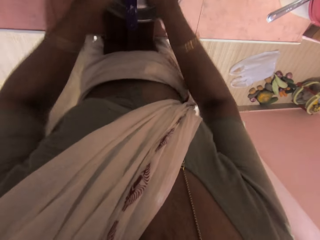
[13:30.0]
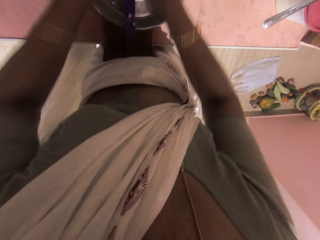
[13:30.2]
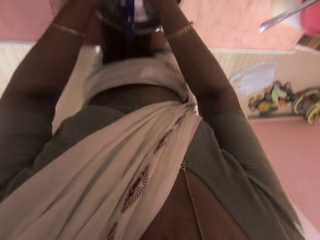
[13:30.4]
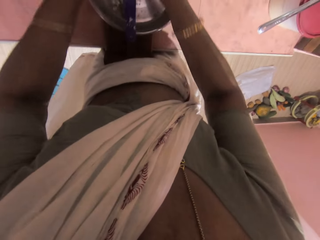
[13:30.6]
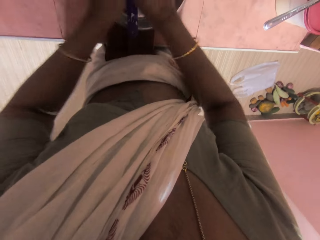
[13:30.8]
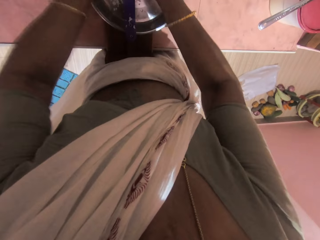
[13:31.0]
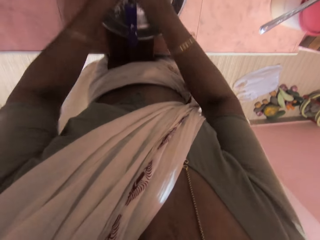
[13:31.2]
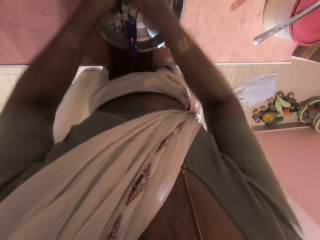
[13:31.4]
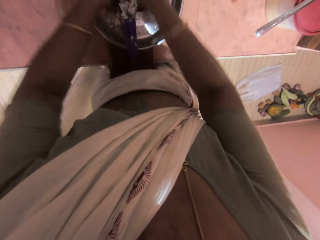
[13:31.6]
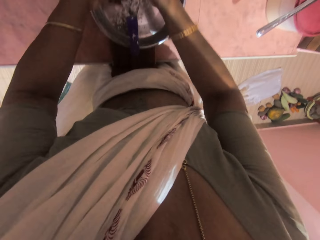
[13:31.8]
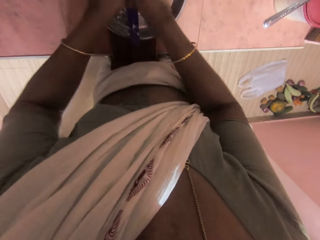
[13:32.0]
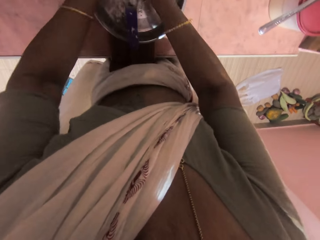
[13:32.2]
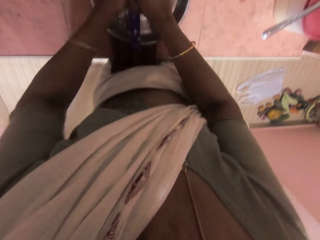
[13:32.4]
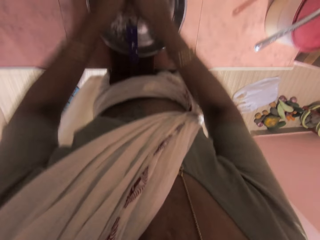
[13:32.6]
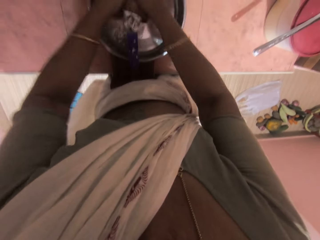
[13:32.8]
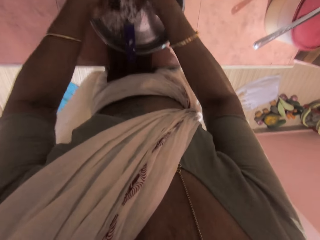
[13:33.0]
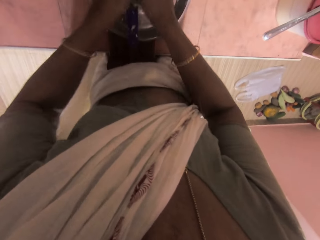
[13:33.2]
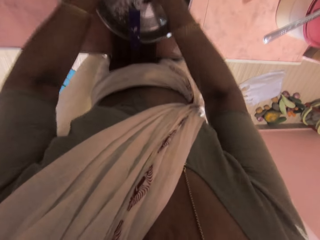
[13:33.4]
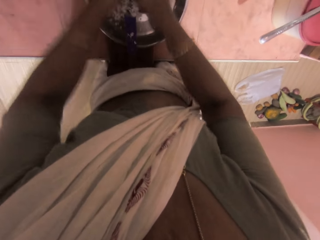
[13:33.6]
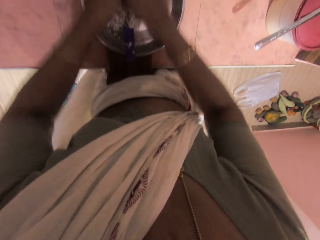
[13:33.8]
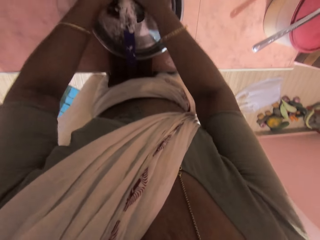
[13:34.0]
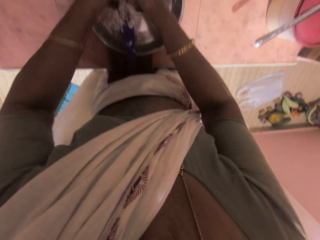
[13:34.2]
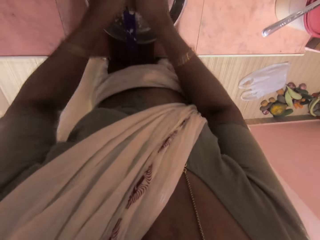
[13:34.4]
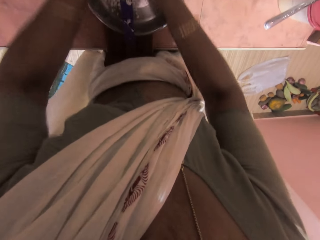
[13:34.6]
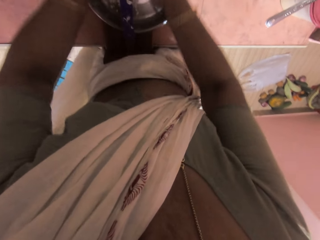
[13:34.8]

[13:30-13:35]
The camera wearer grinds the coconut on the manual grinder with her hands. She scrapes the coconut into the tray.

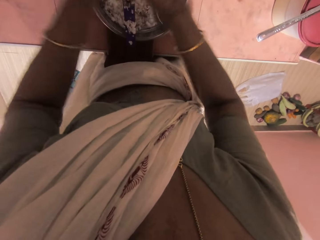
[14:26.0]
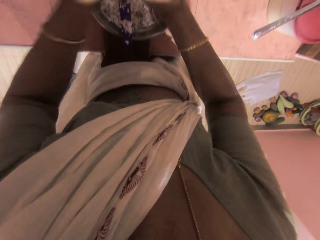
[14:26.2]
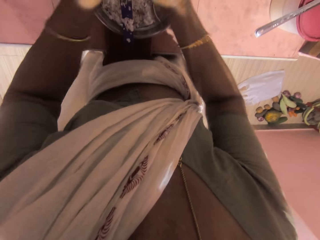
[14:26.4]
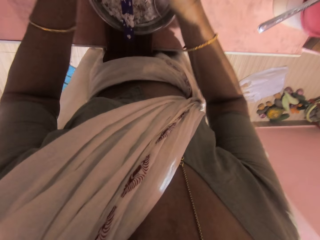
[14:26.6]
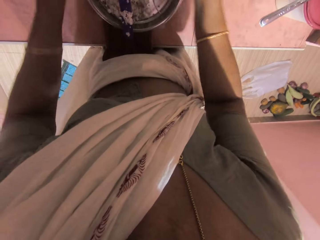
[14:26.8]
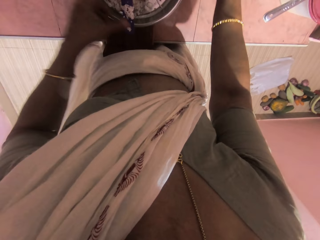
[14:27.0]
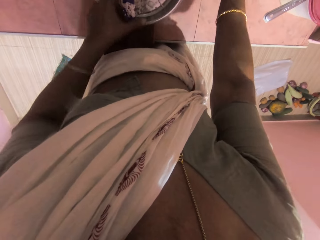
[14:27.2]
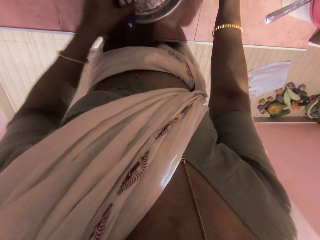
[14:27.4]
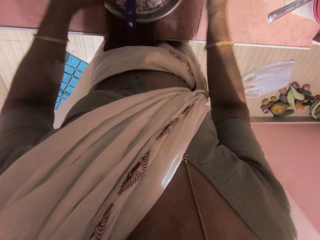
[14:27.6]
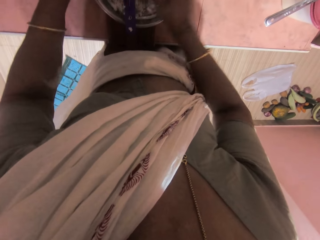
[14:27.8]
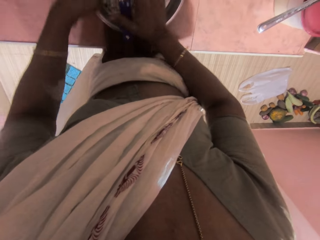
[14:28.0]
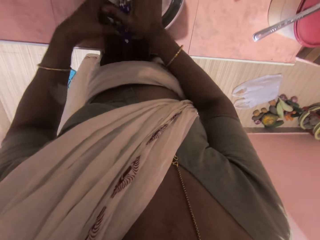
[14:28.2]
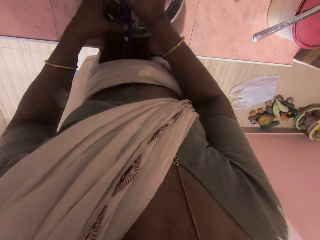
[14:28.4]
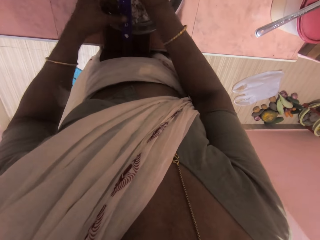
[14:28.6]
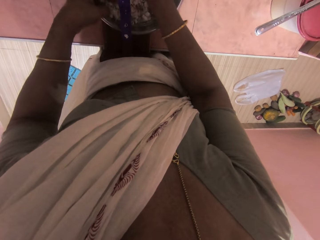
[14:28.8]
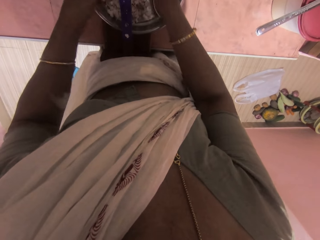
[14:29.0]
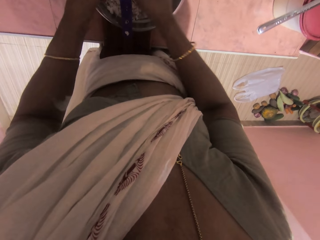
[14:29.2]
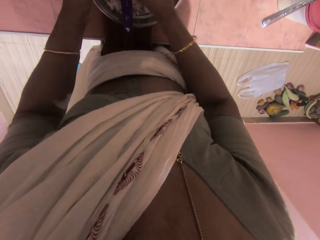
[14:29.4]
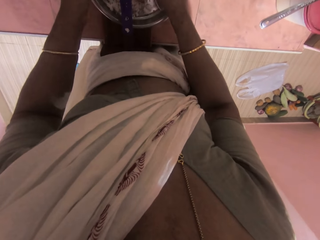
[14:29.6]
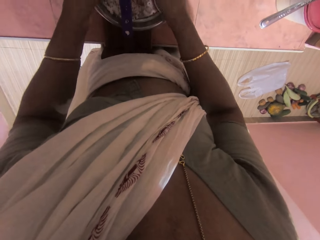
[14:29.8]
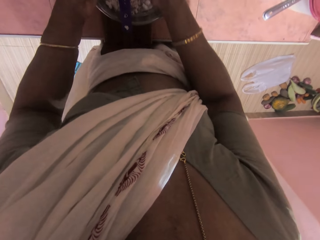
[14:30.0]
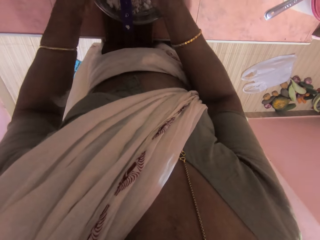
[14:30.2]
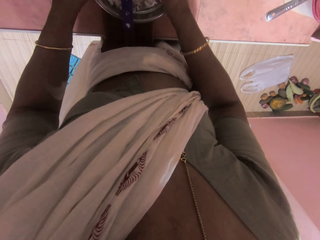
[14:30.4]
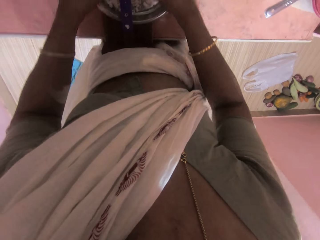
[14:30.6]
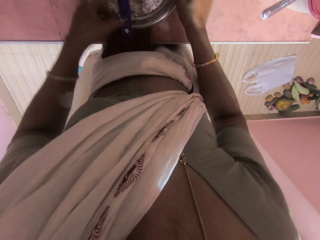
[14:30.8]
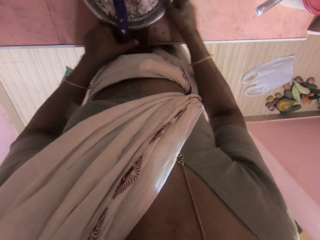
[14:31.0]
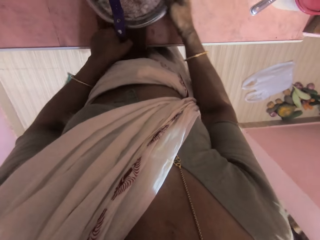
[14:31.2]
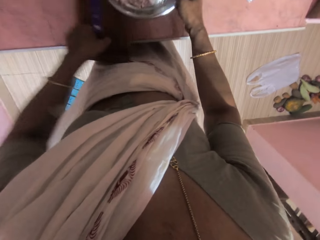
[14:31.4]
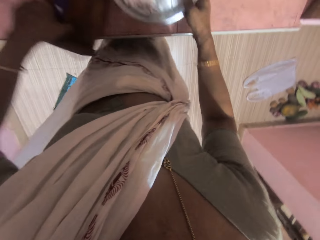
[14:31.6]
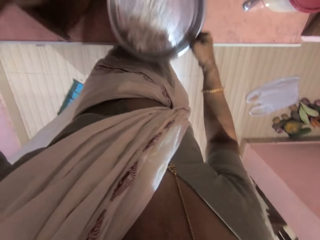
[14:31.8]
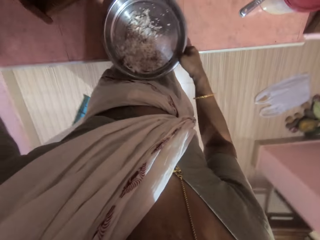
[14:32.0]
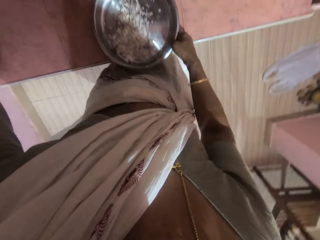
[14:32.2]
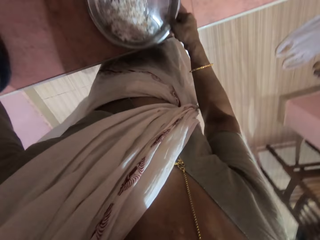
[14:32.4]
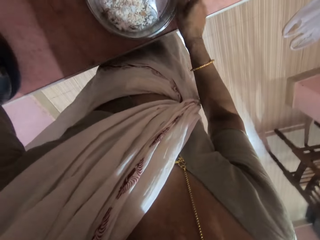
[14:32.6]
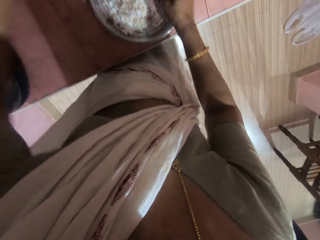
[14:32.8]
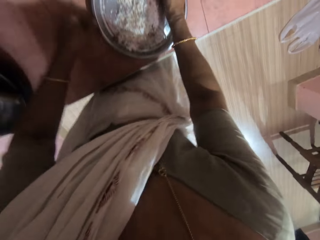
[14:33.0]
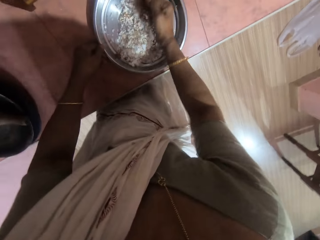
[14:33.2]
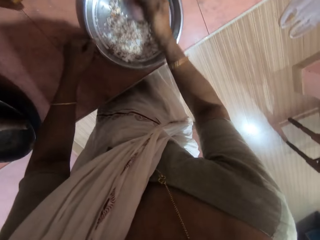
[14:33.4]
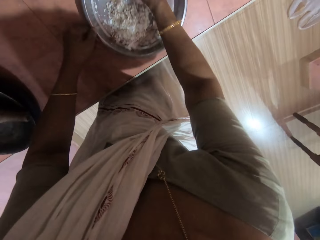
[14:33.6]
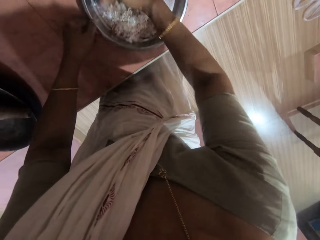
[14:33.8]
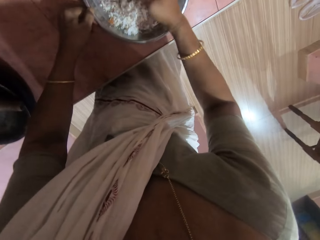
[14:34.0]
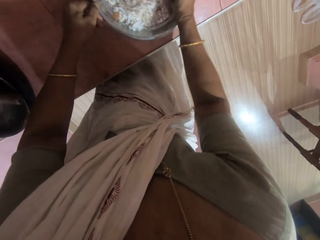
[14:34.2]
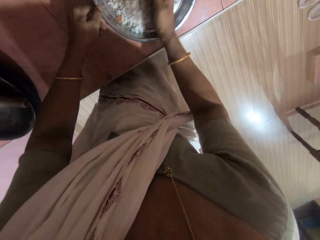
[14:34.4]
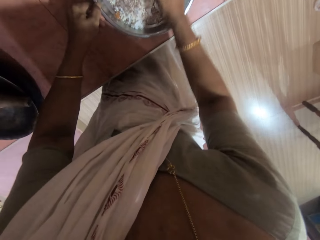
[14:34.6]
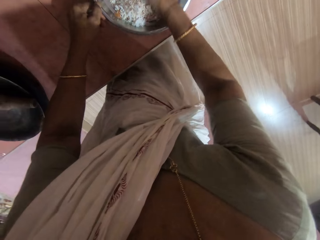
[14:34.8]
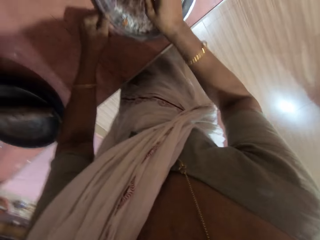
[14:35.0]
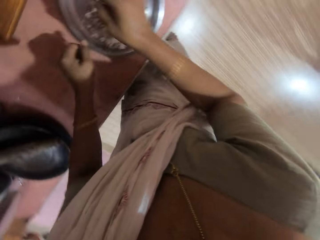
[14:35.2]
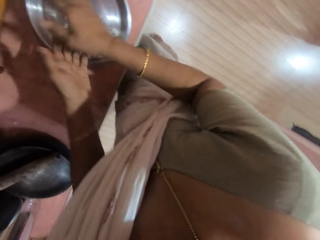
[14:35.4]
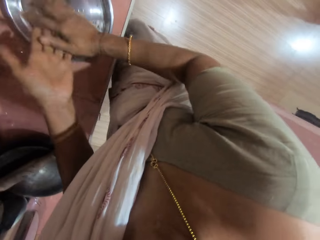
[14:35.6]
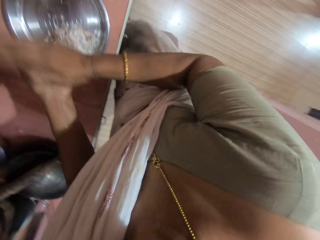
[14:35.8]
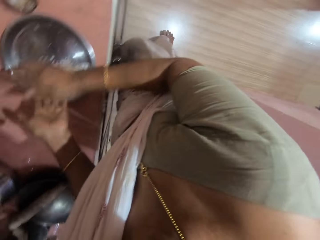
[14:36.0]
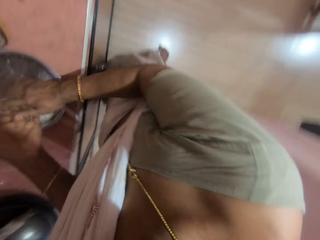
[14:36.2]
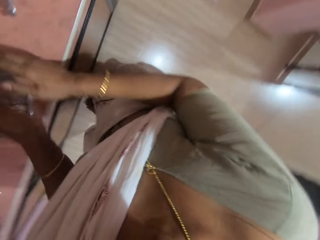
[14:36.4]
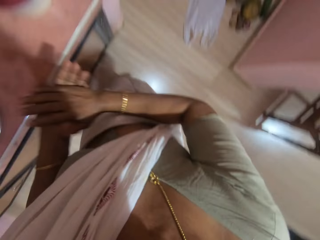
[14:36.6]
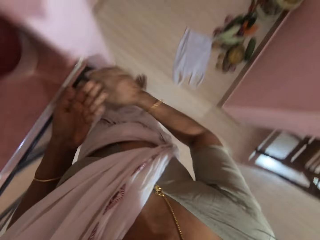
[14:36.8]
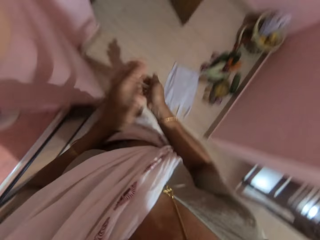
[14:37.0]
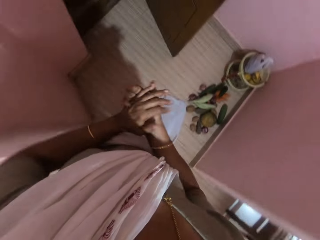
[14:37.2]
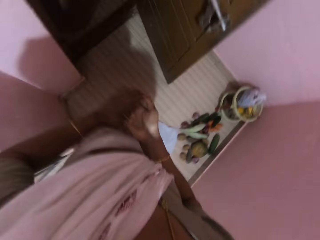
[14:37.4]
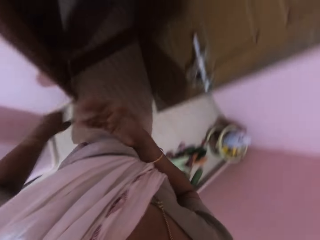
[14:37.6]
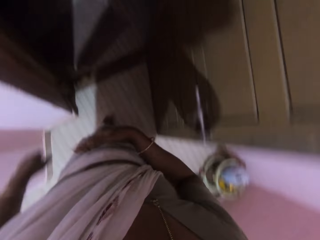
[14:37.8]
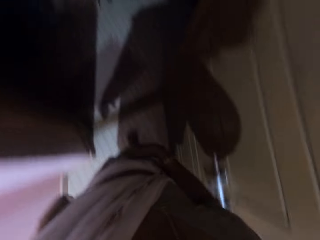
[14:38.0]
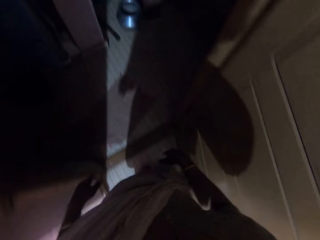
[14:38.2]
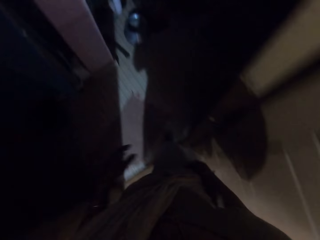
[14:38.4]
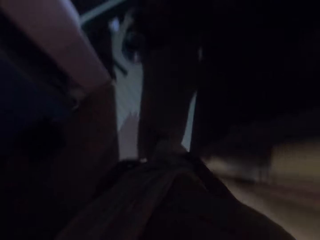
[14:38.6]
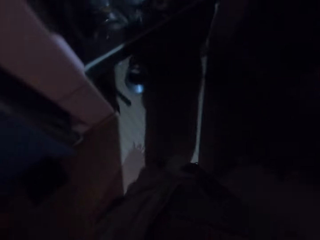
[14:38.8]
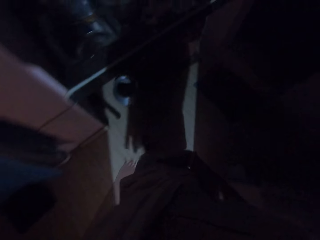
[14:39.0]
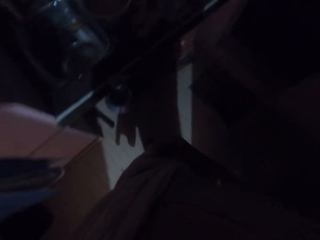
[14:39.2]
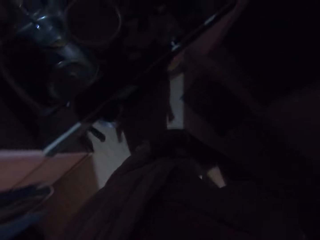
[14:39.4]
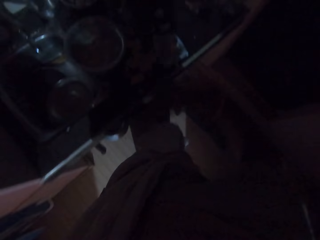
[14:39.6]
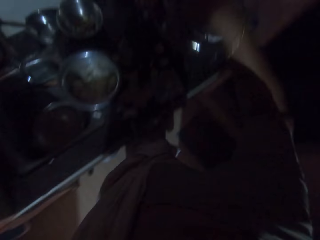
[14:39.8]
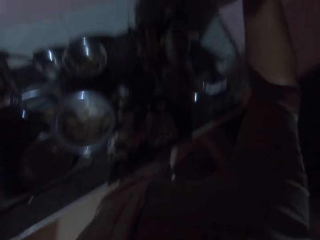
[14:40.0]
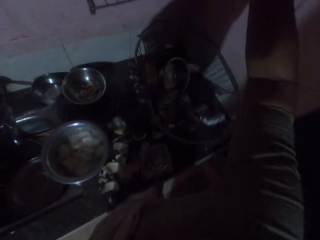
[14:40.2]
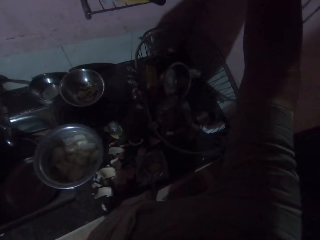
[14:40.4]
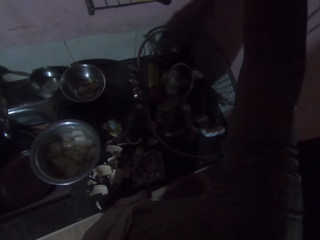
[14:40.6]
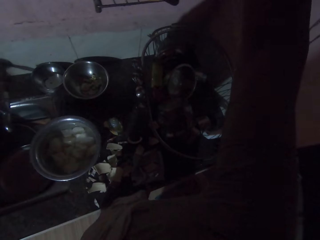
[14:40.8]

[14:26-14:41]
The camera wearer touches the coconut. She shifts the grater on the countertop with her left hand. She takes the pan or tray from the countertop with her right hand. She puts the pan on the countertop with her right hand. She holds the pan on the countertop with her left hand and gathers the cabbage in the pan on the countertop with her right hand. She mixes the coconut in the tray. She cleans off the cabbage on her hands into the pan on the countertop. She walks from the countertop to a door. She walks into a store from the kitchen. She reaches towards a shelf on a wall with her right hand.
